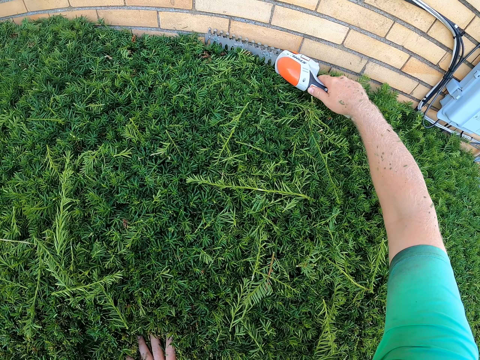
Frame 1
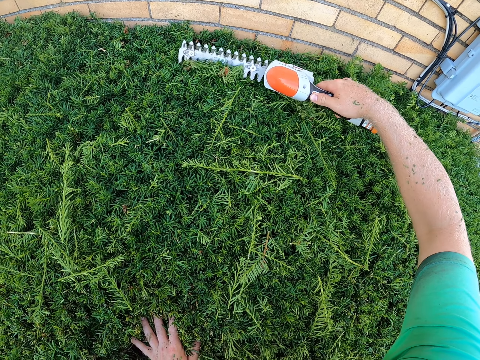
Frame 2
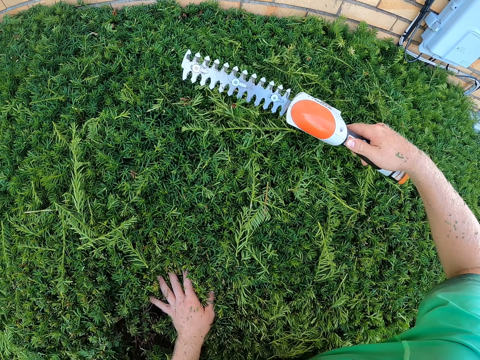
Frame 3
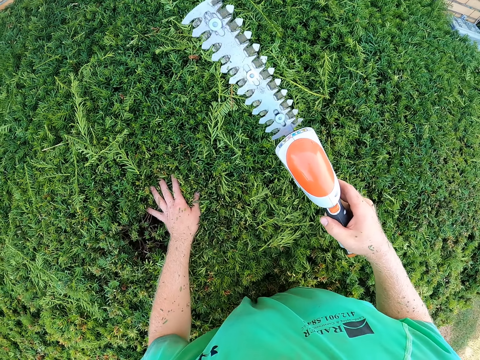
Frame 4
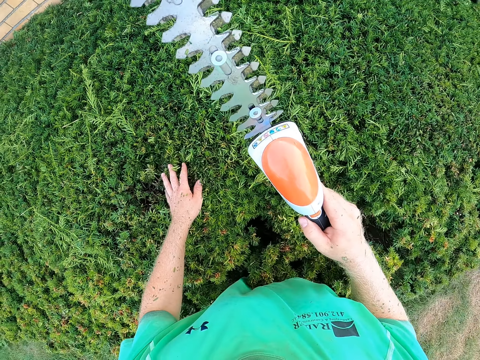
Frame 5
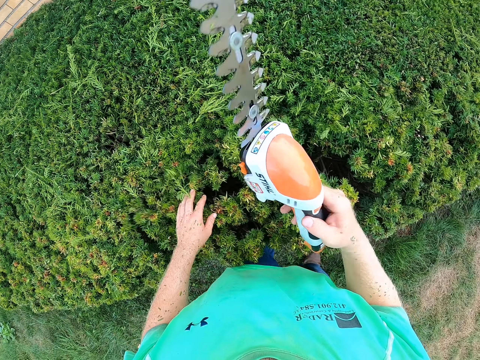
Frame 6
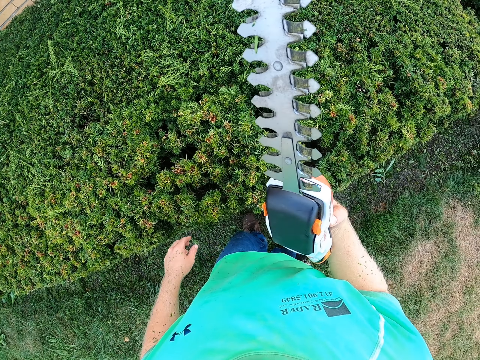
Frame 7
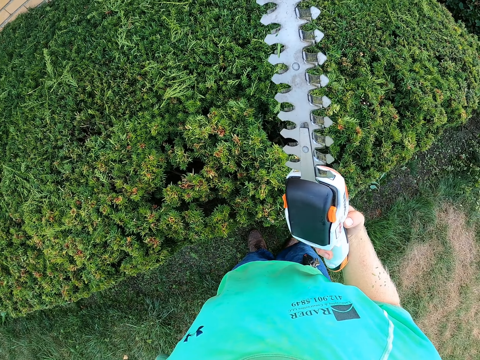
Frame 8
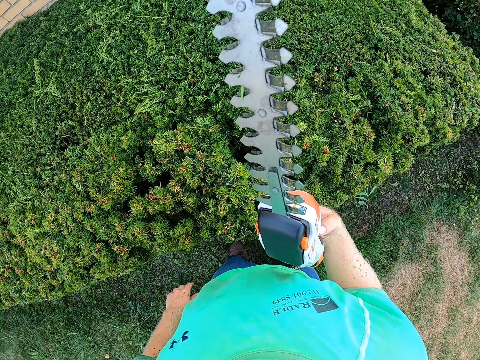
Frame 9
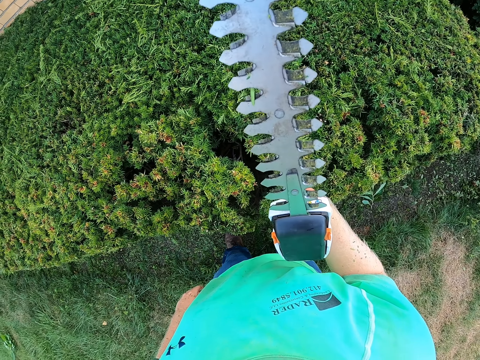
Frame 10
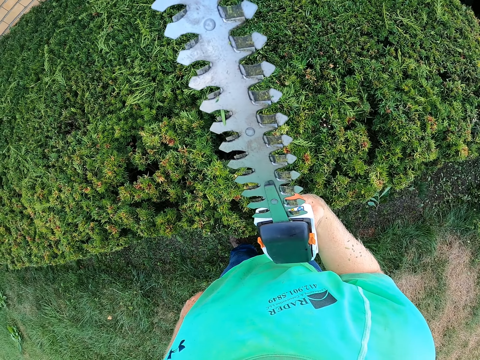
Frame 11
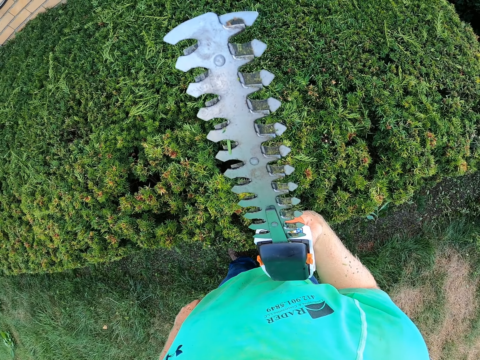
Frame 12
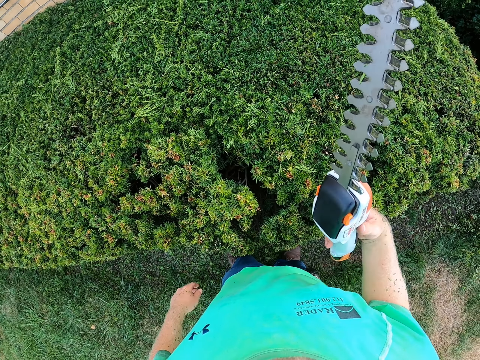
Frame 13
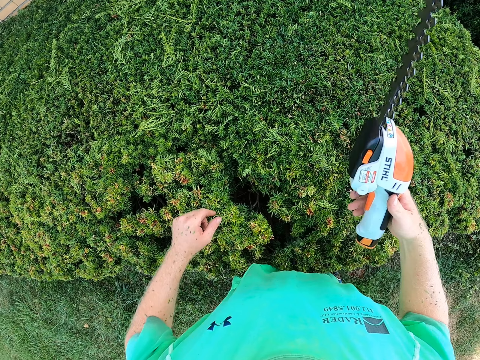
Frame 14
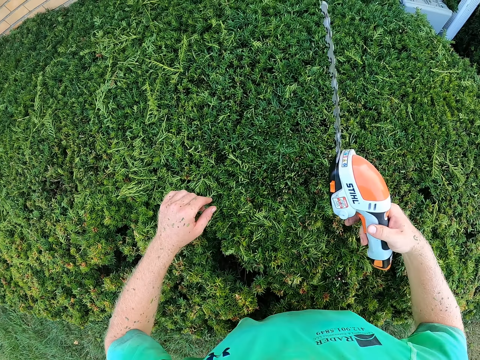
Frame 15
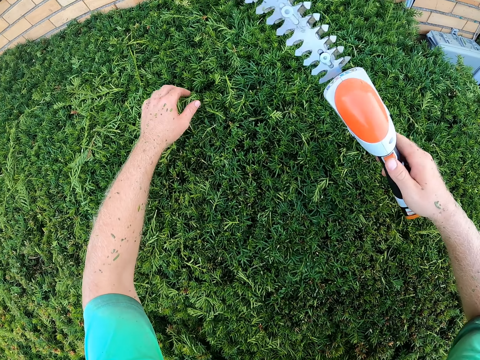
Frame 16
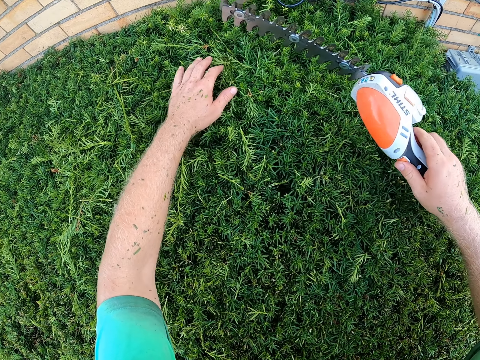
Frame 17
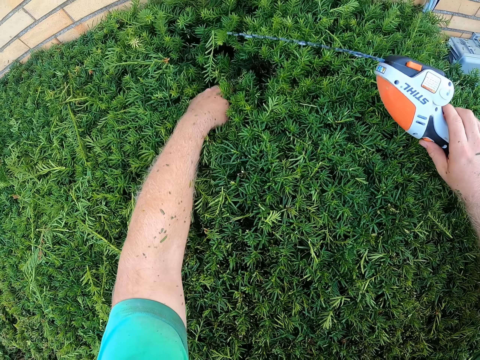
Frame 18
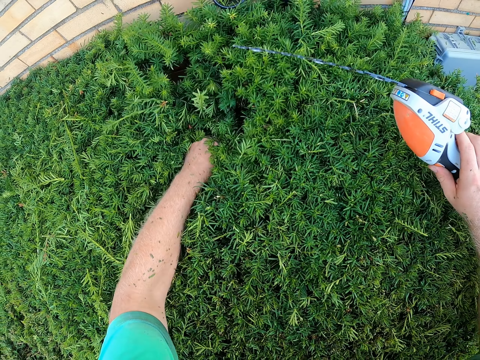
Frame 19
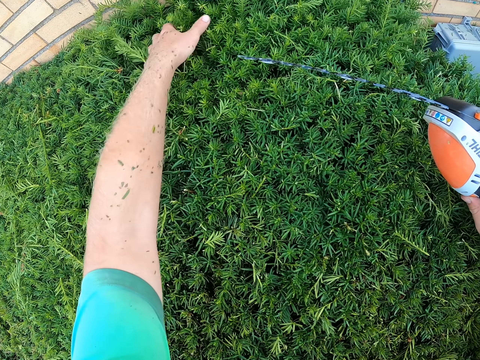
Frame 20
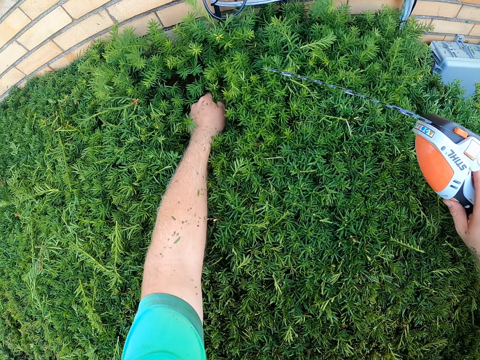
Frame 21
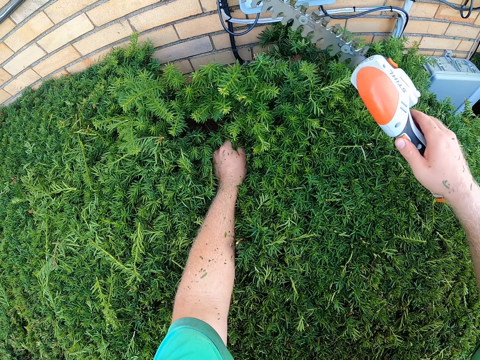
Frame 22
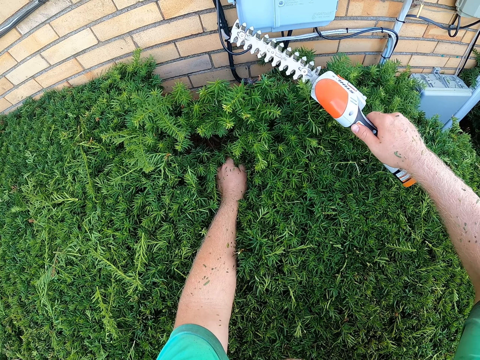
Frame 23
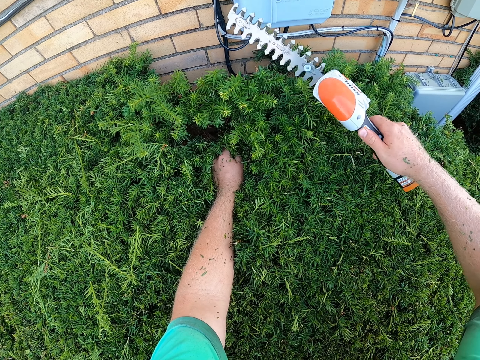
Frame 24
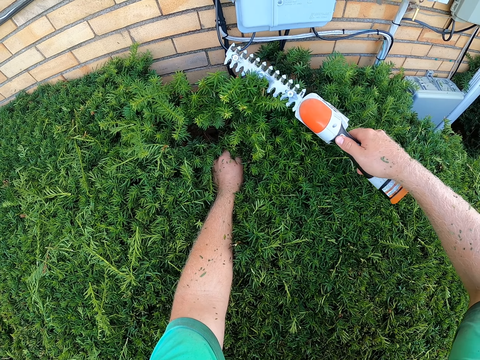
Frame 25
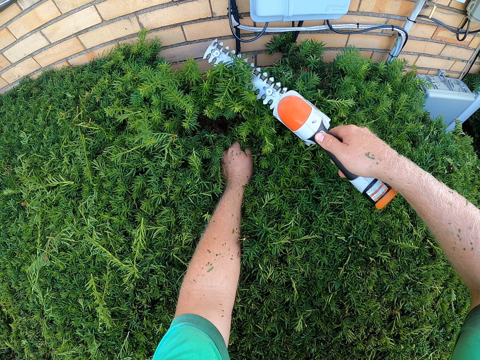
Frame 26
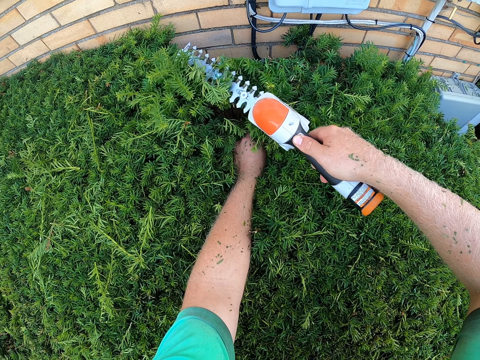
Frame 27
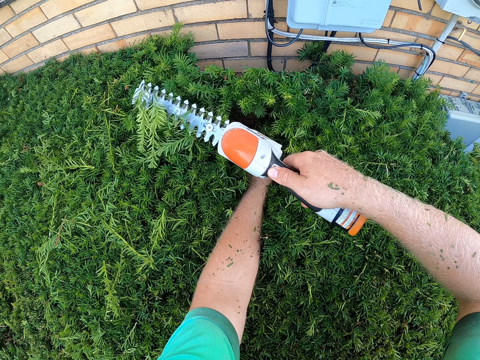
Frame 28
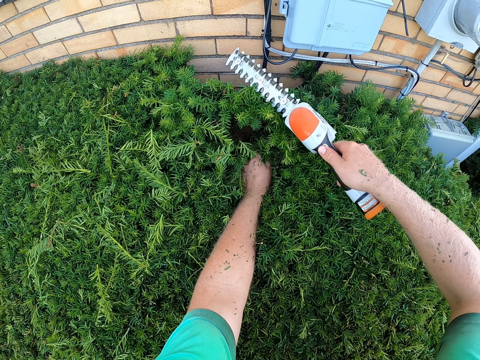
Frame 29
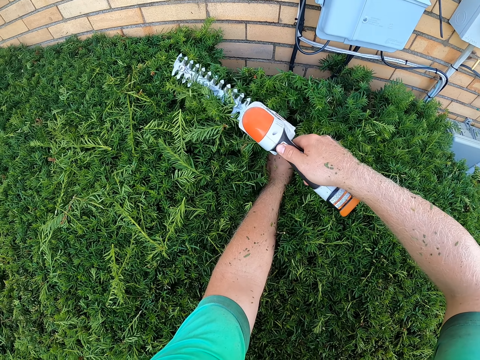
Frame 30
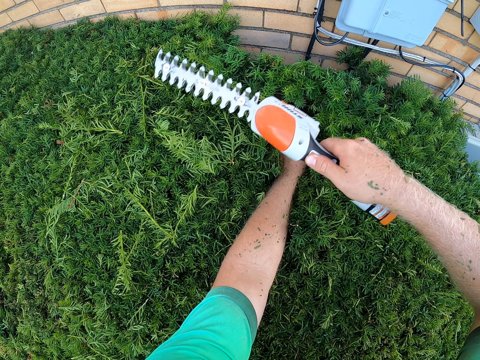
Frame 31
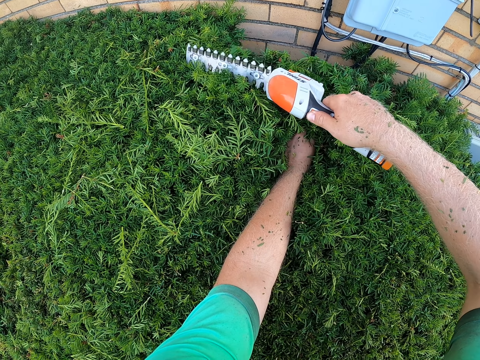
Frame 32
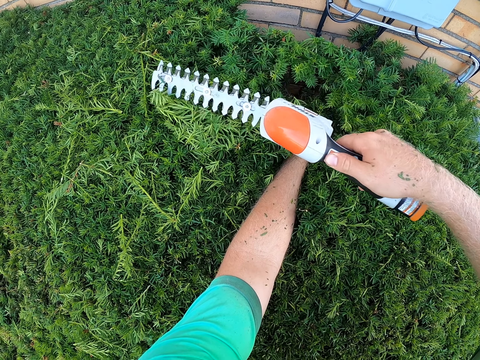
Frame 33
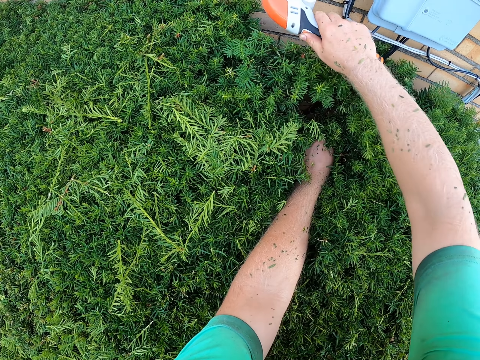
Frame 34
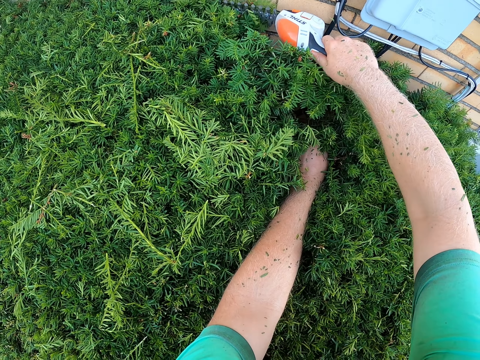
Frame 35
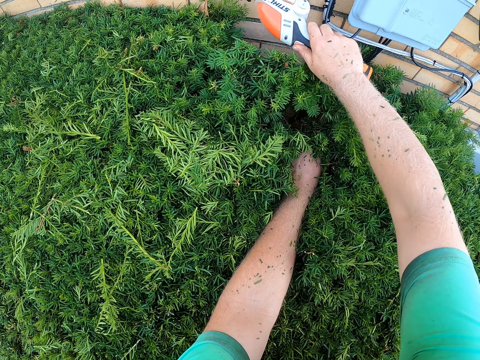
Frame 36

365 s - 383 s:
The camera wearer stares at the machine. He holds the plant with his left hand. He cuts the plants with the shrub pruner shears with his right hand.

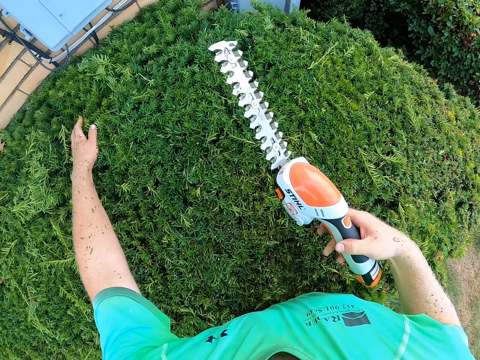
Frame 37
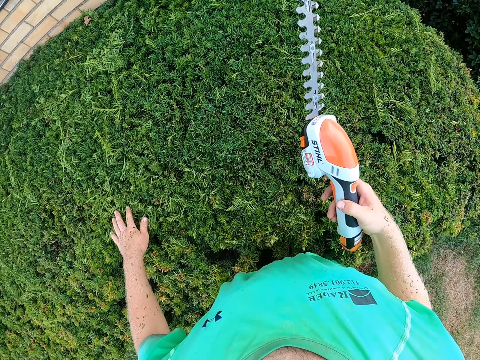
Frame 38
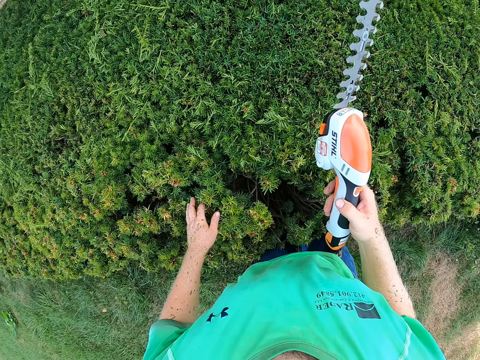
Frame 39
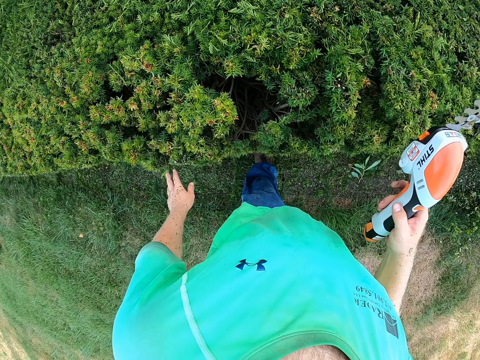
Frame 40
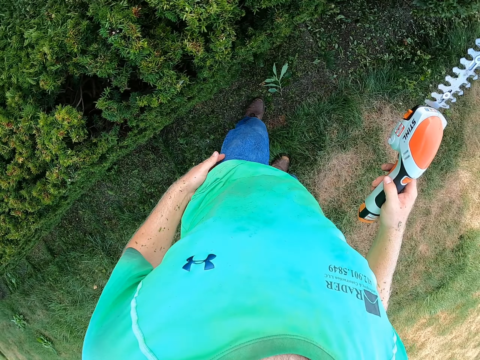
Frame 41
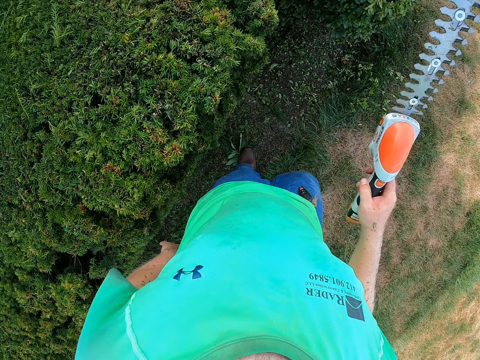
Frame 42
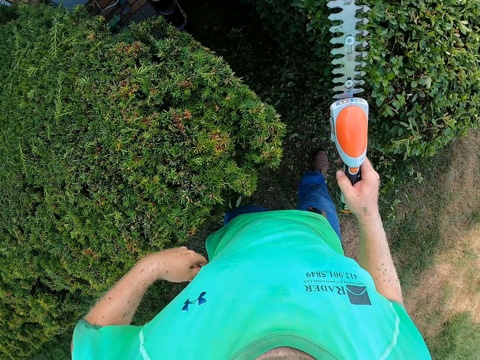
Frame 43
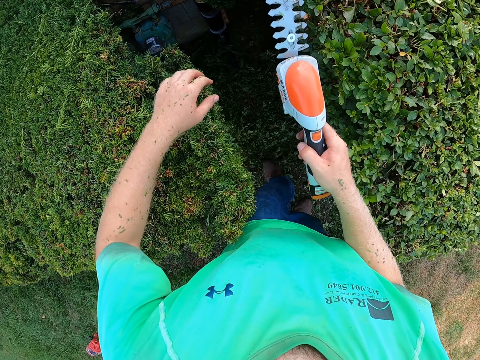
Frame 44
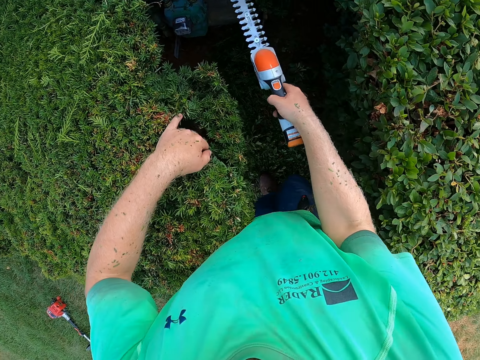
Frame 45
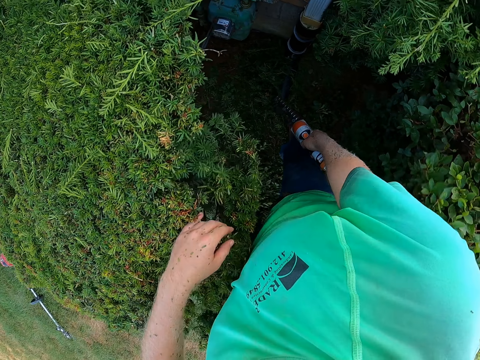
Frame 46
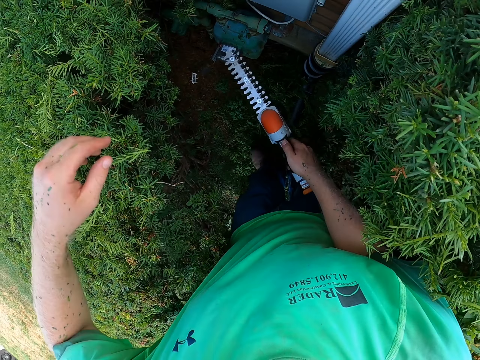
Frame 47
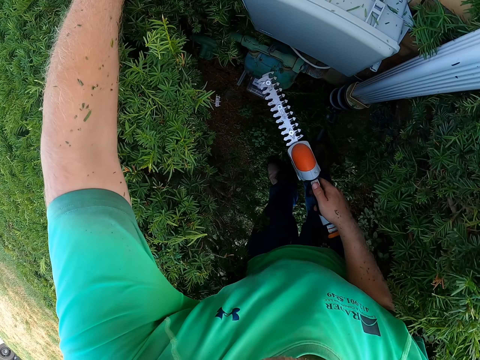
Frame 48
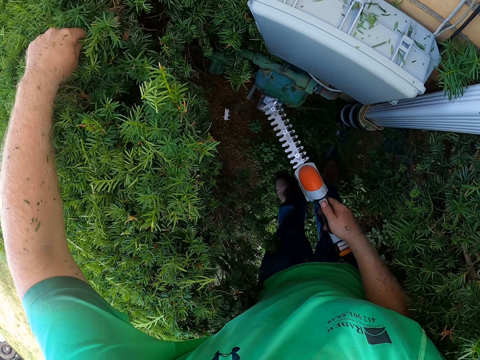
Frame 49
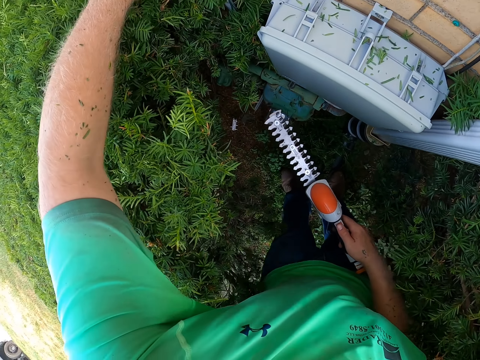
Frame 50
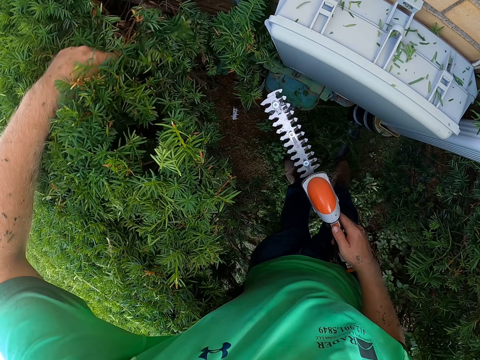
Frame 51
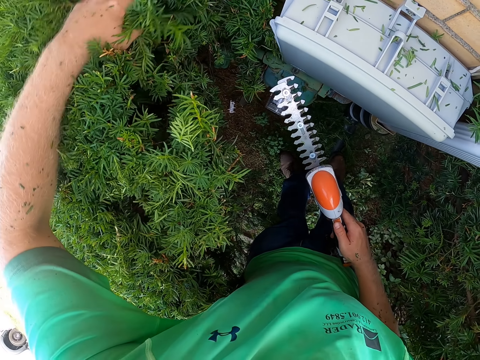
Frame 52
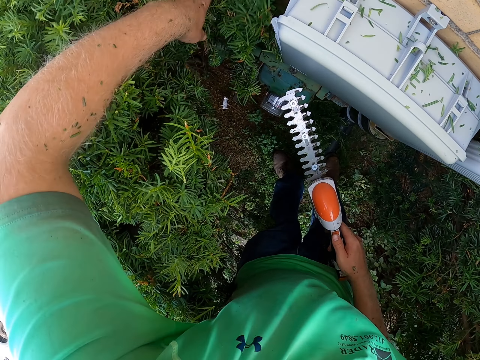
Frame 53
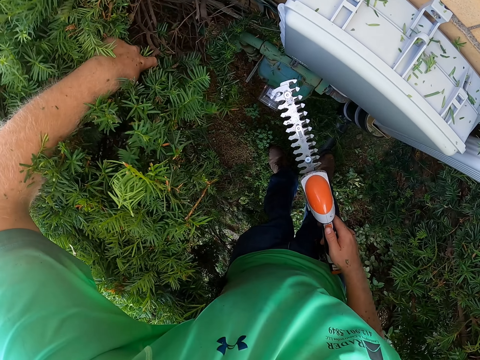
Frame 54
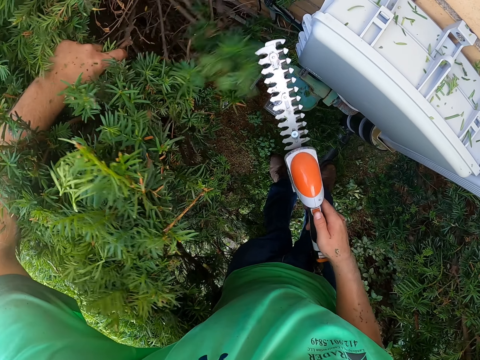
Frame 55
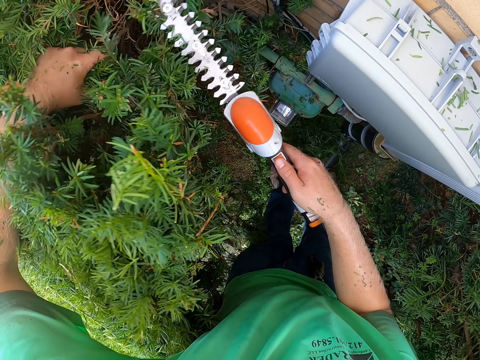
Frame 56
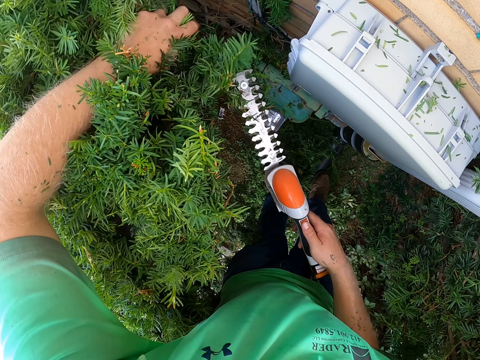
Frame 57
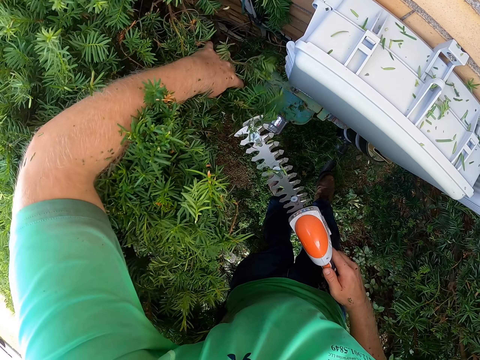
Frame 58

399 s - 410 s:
The camera wearer dusts his left hand with his trouser. He walks around the garden. He holds the plant with his left hand. He does it again. He aligns the flowers.
